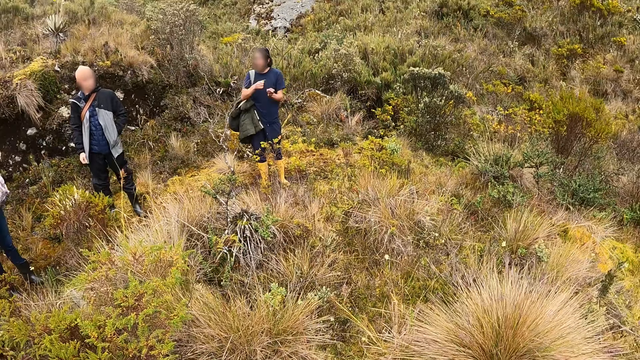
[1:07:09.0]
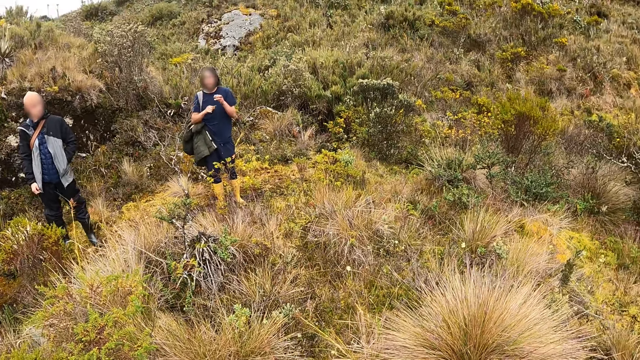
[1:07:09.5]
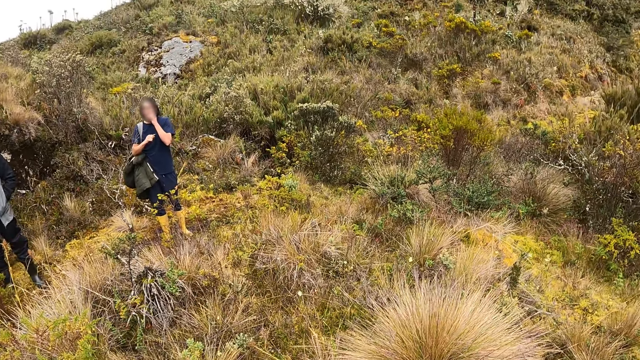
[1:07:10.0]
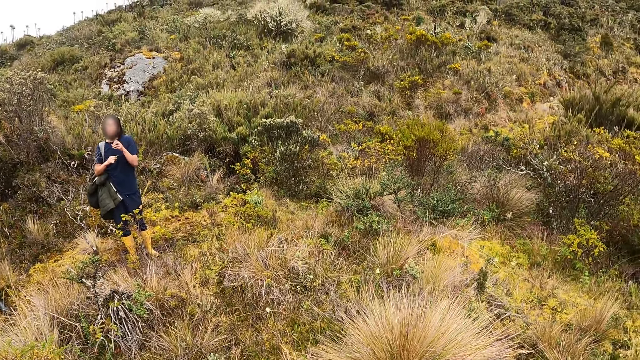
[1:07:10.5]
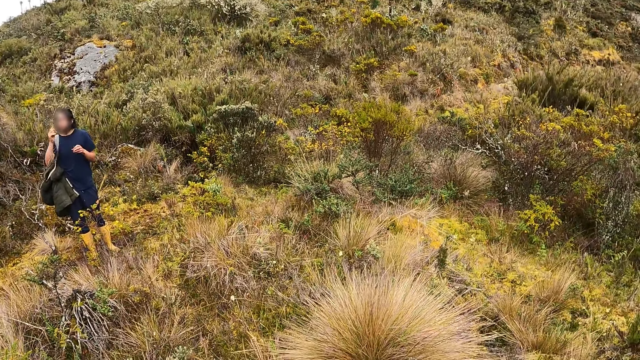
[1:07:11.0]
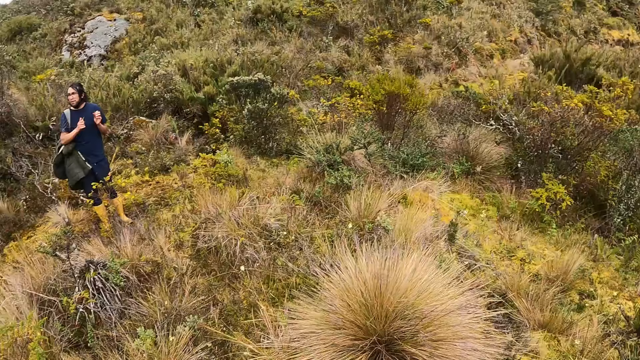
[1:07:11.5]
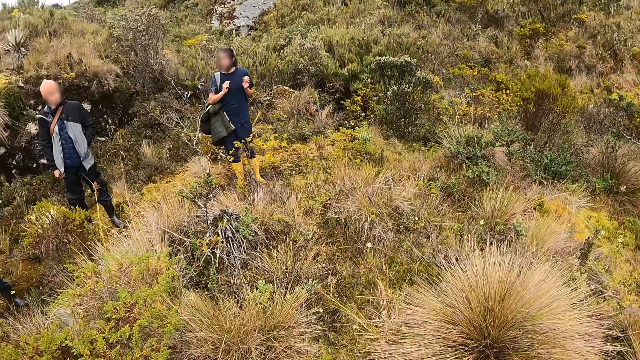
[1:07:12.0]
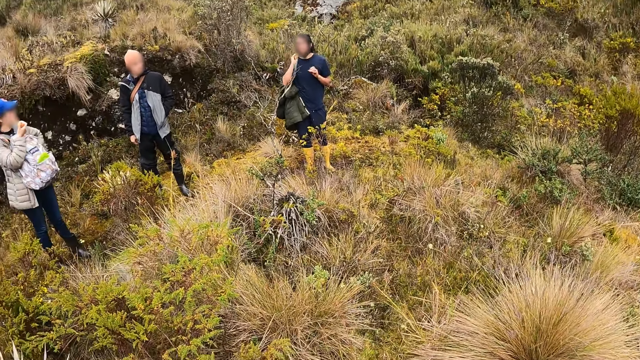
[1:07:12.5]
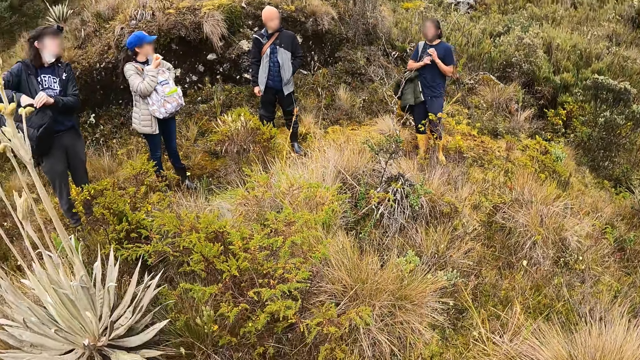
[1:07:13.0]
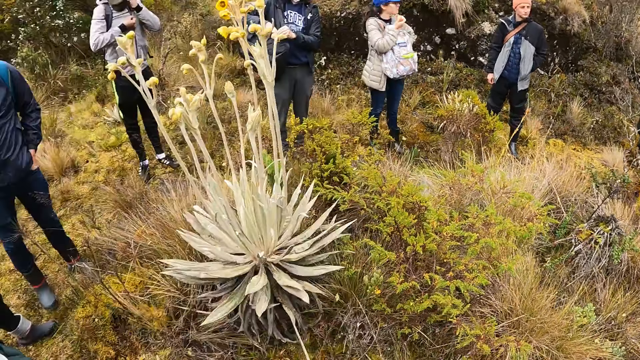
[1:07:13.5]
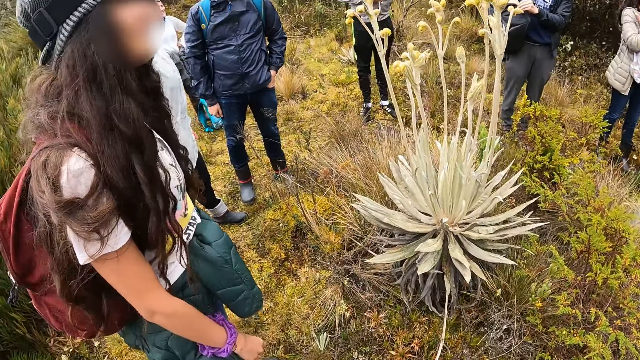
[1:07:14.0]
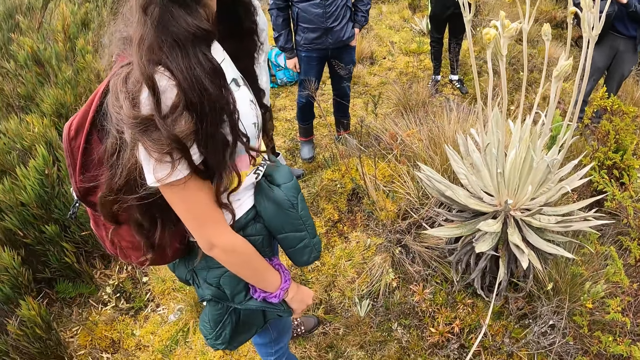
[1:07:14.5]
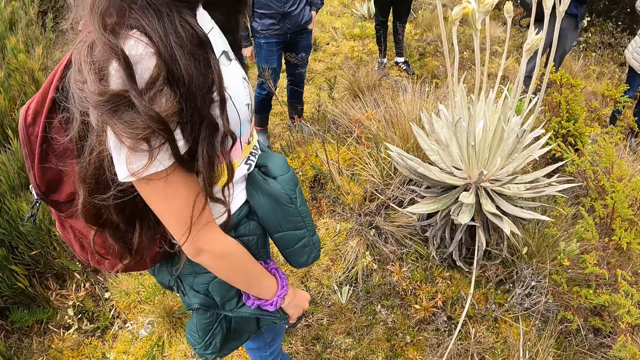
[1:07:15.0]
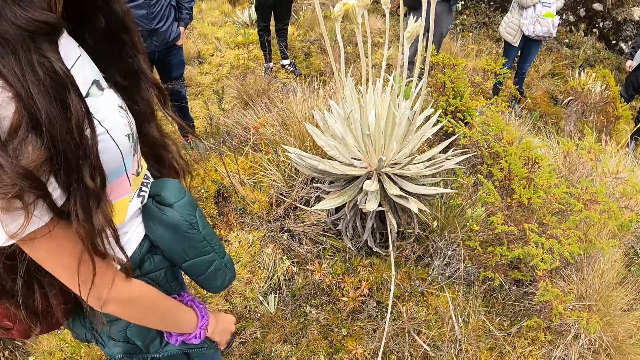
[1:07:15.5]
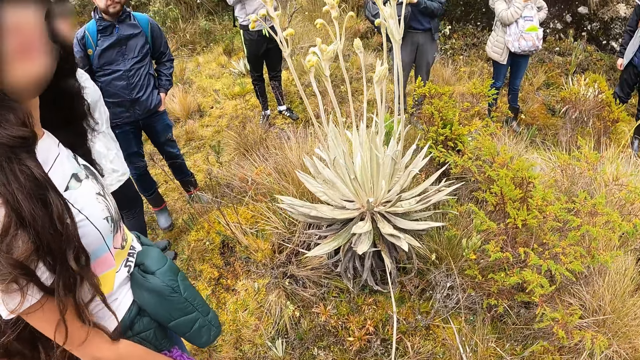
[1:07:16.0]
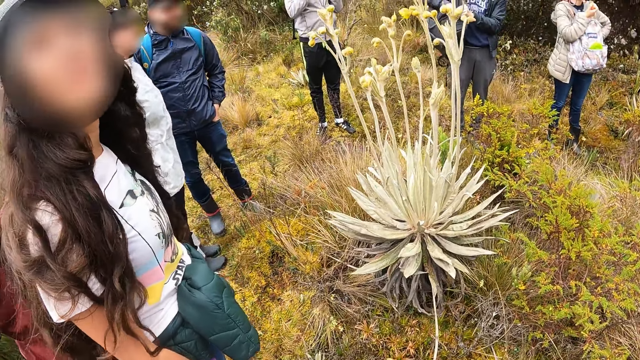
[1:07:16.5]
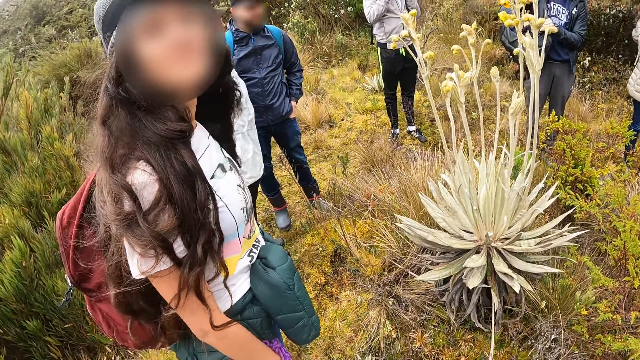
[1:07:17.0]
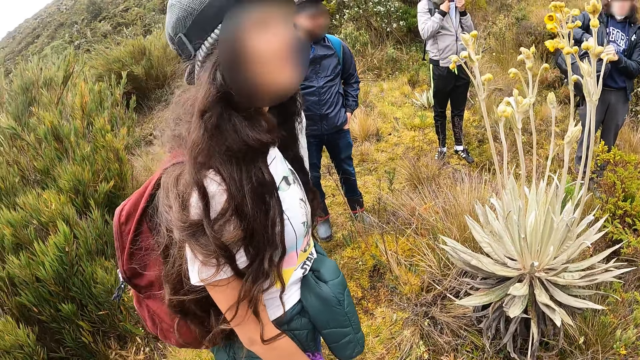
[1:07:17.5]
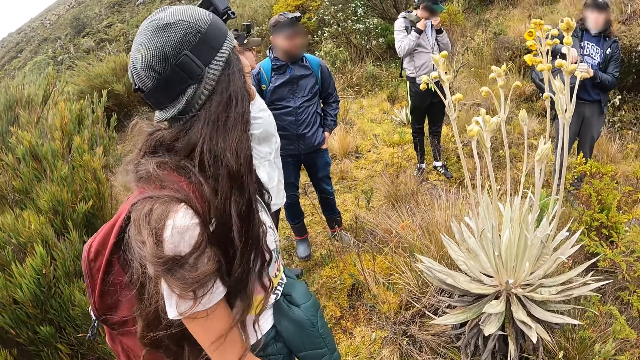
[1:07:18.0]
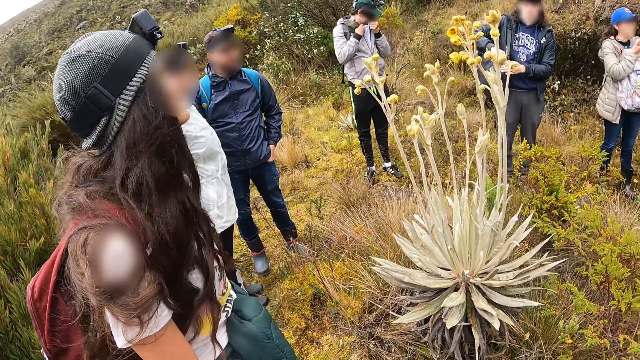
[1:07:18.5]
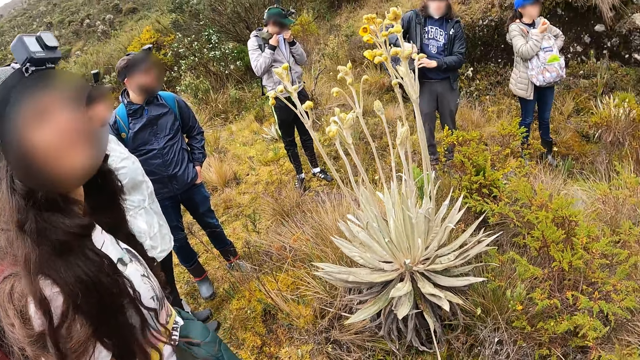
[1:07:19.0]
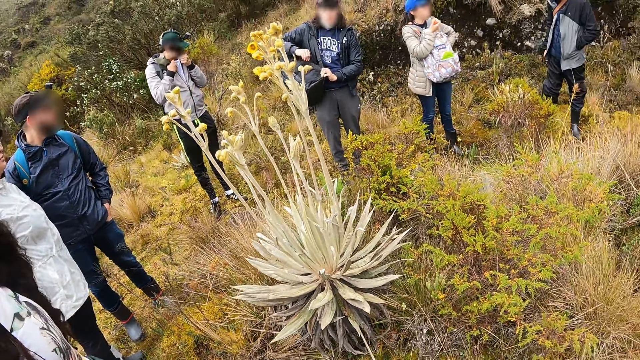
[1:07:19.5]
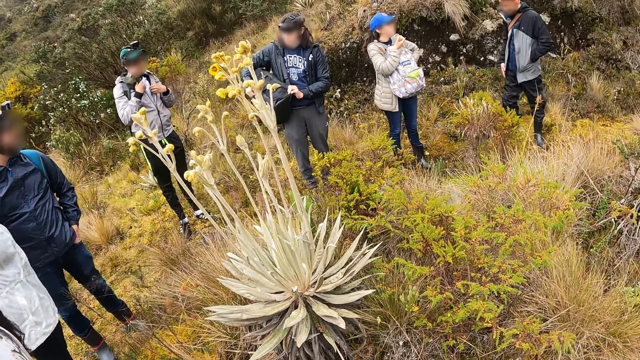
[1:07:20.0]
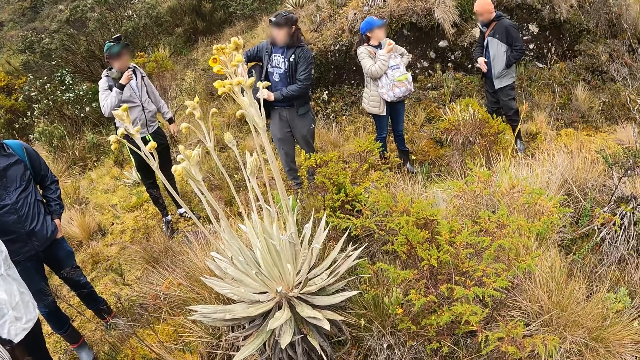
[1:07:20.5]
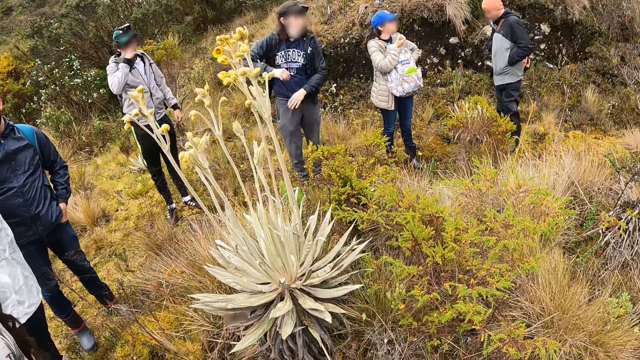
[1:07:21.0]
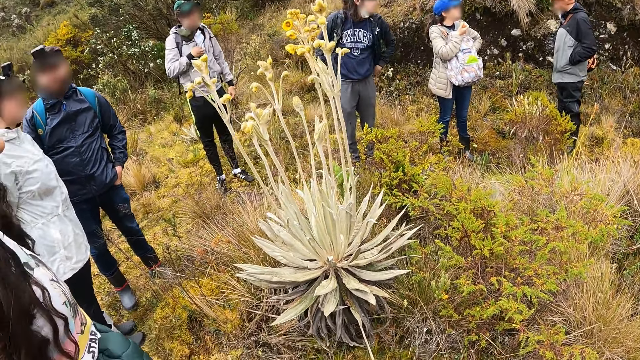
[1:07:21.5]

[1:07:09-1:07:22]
The man cleans his eyes with his t-shirt. Another man zips his bag with his right hand.

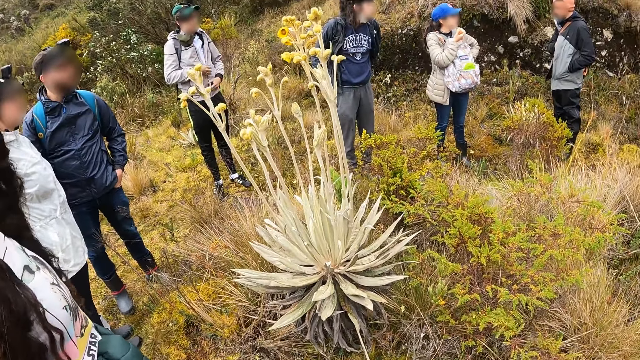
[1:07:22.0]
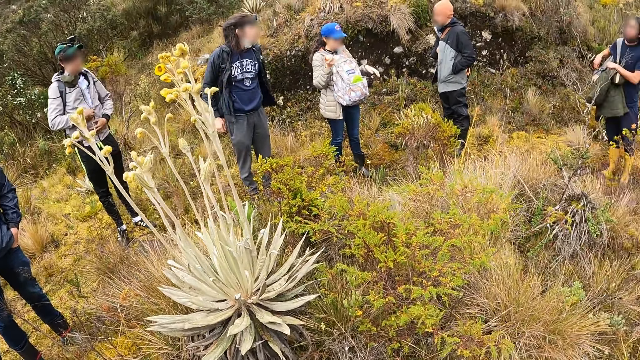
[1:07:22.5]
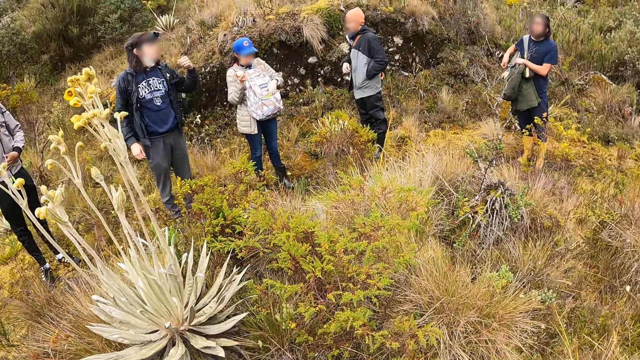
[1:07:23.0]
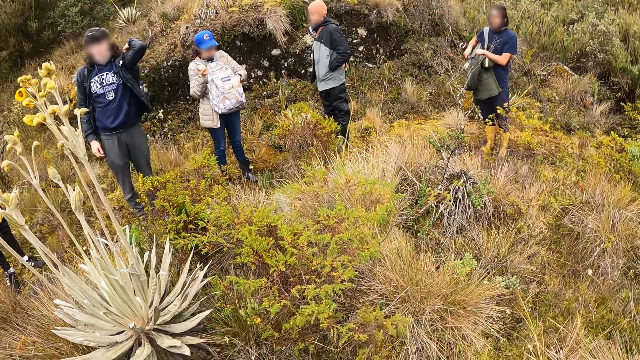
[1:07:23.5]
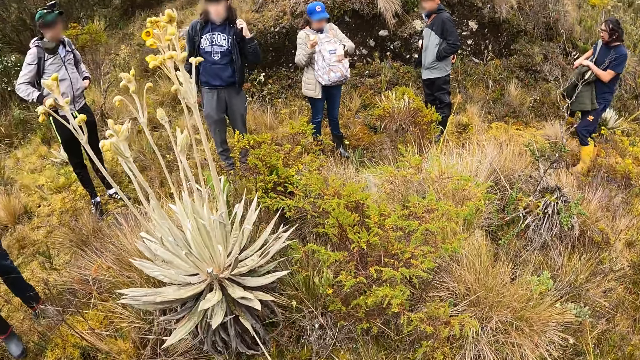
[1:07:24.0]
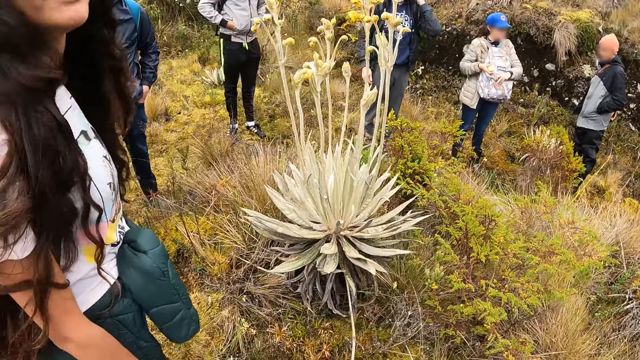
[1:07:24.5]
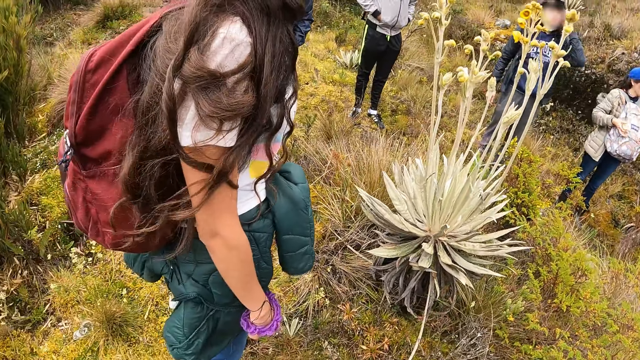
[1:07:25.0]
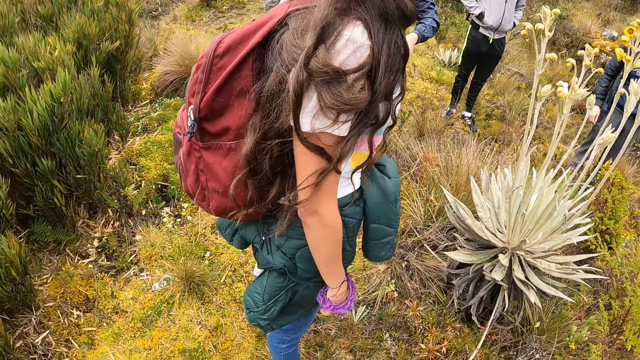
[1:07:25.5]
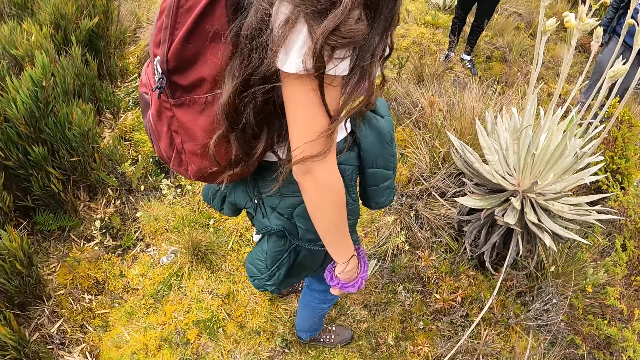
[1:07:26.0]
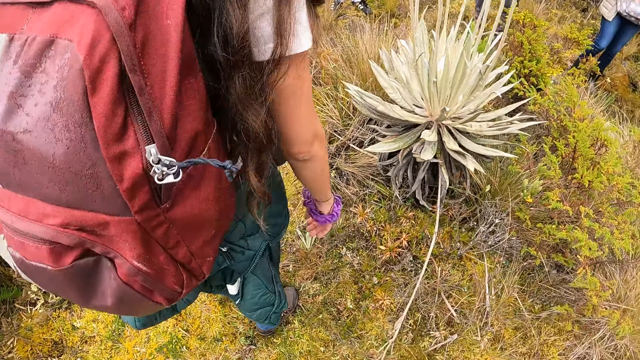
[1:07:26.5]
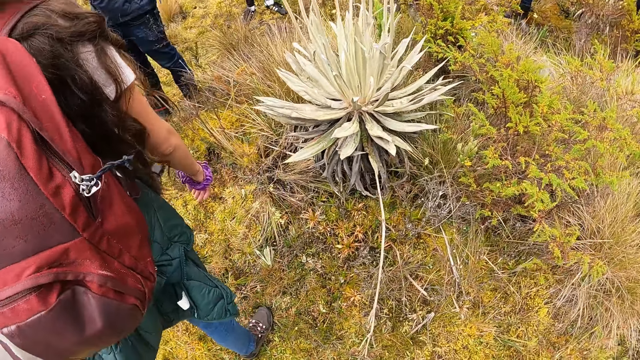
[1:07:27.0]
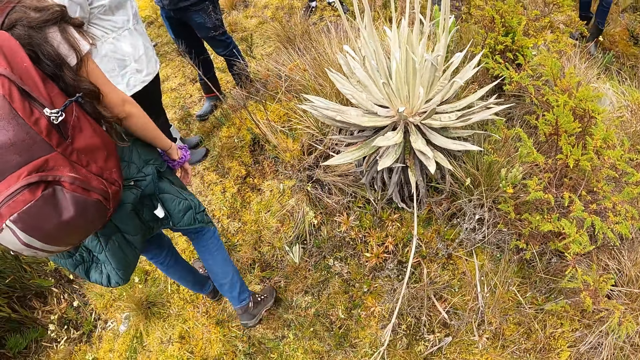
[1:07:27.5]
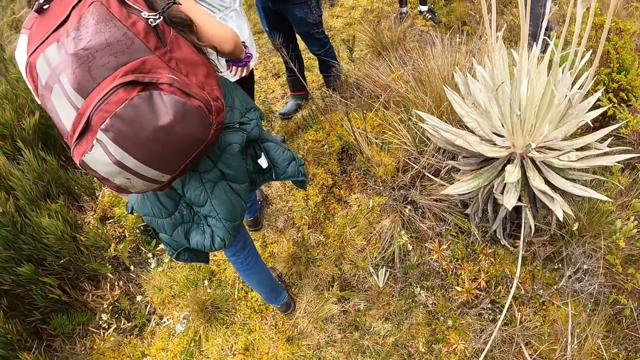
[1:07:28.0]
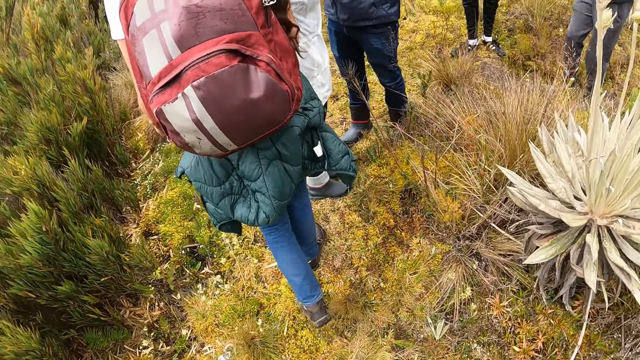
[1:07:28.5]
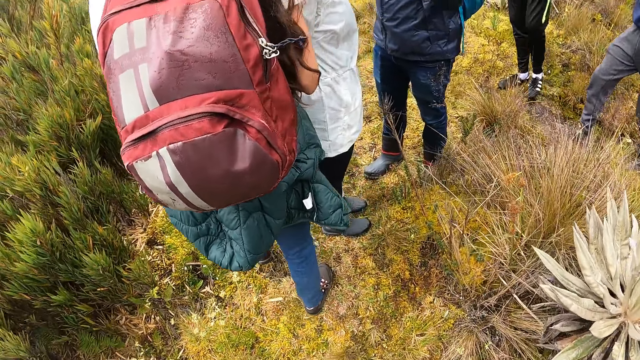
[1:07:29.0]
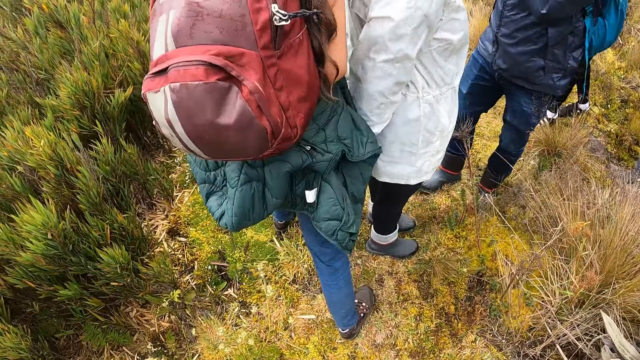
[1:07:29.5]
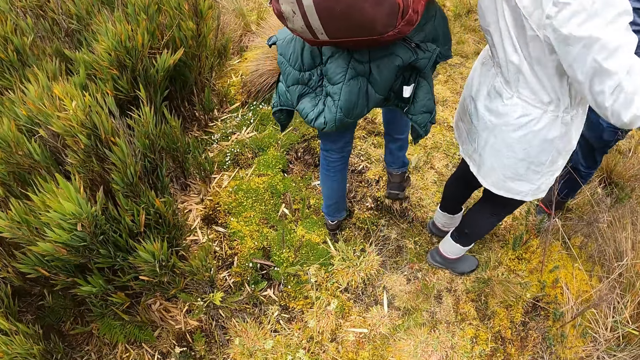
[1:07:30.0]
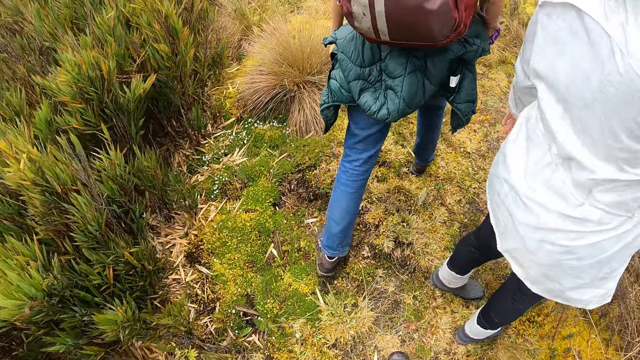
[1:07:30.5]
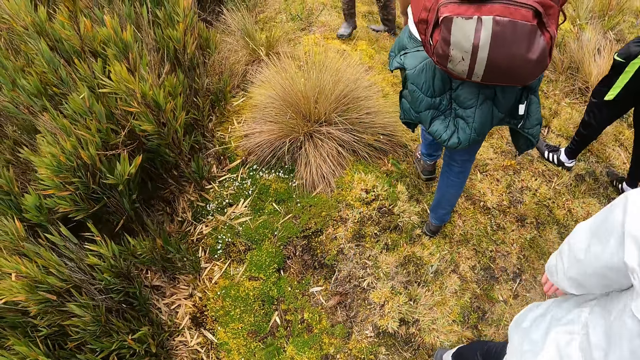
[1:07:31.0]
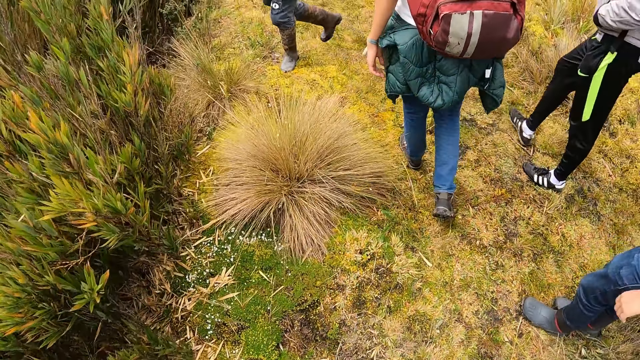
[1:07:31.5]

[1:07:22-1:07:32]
The man straps his bag to his back with his left hand. The camera wearer walks around.
